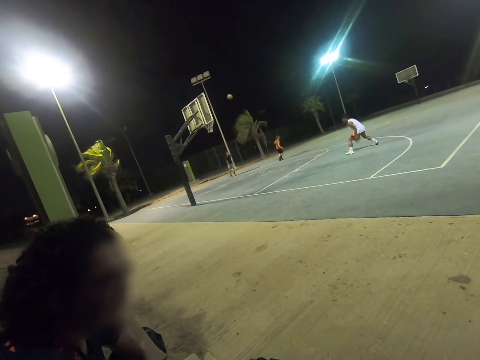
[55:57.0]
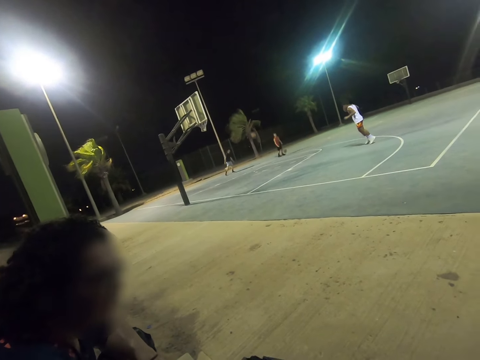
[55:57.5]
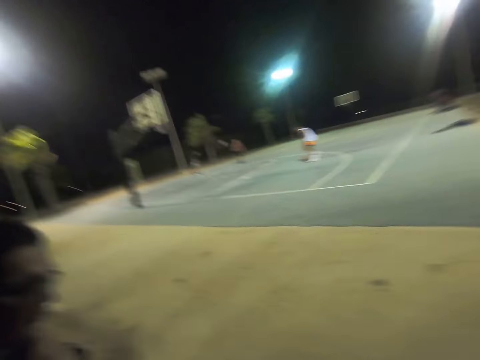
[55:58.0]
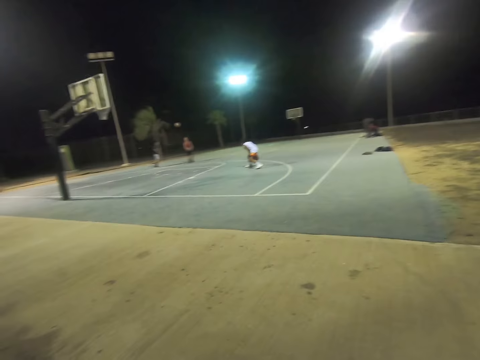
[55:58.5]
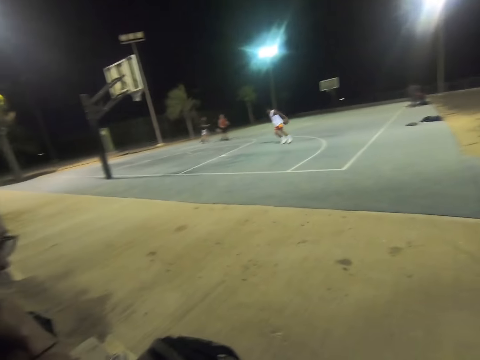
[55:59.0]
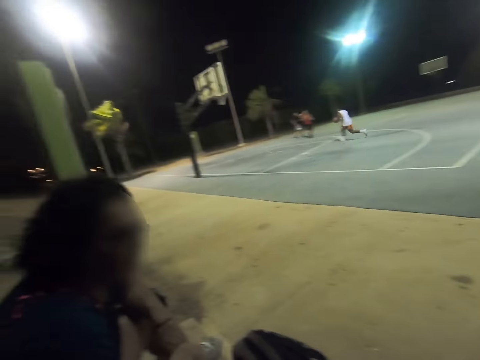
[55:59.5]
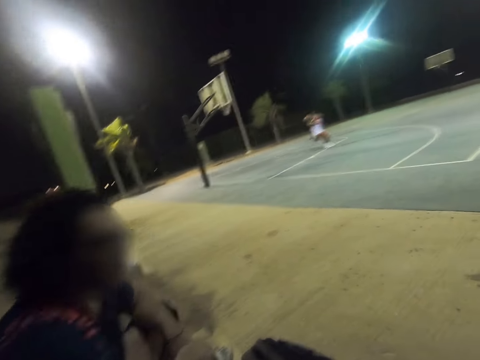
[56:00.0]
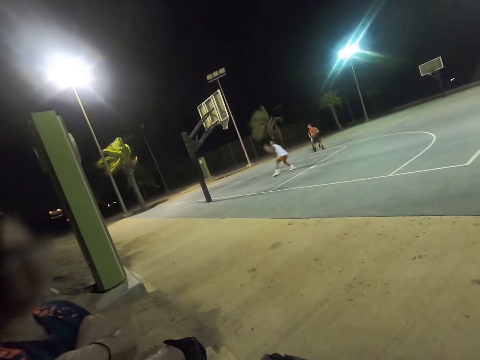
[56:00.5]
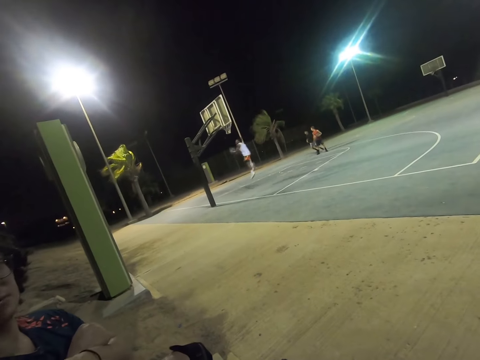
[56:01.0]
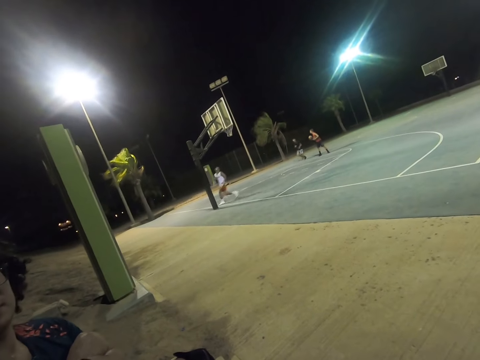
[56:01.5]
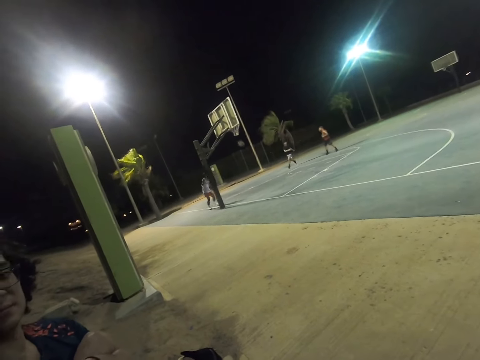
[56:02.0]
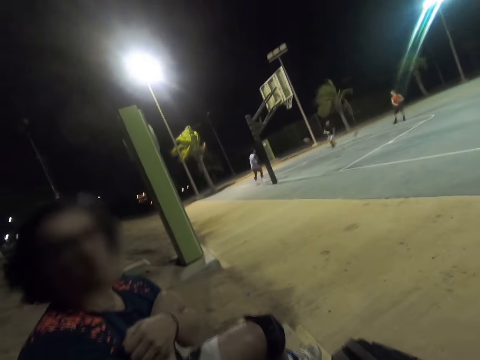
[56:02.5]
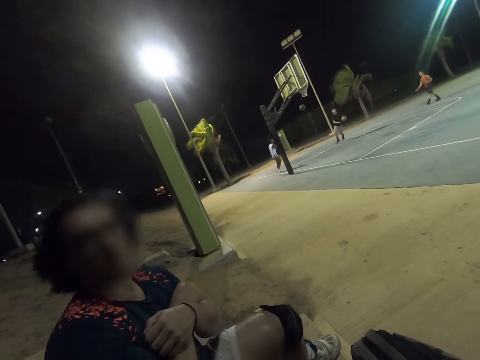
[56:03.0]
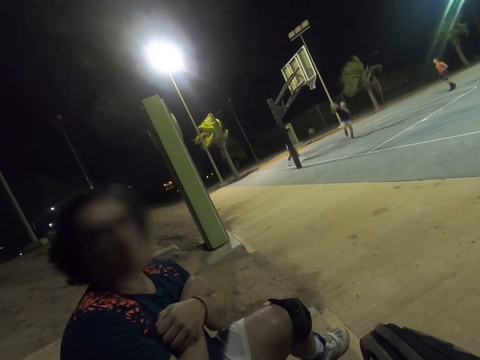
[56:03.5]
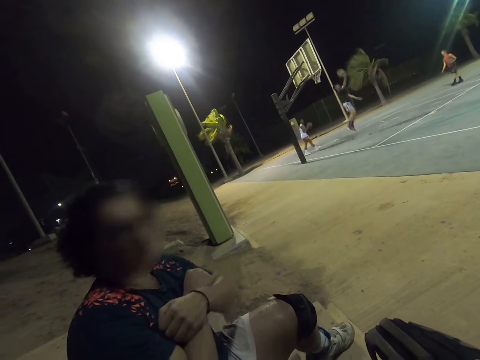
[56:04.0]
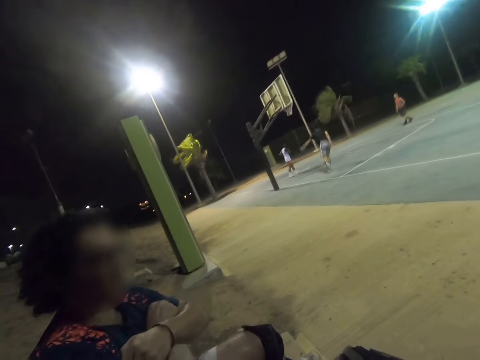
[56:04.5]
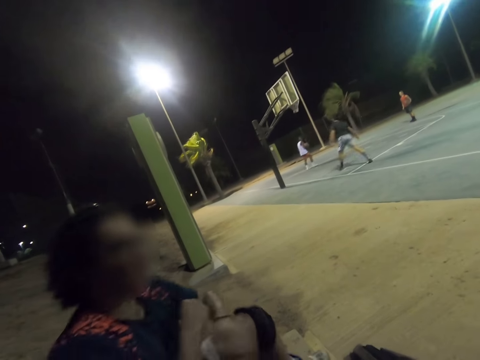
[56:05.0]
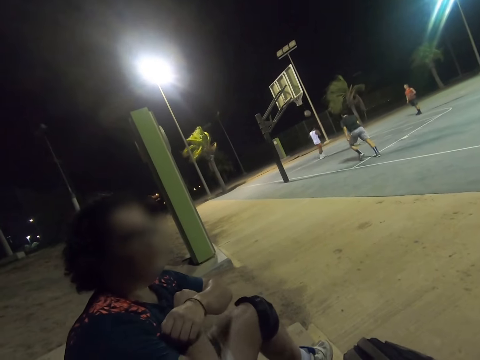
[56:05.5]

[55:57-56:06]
A man does hand gestures.

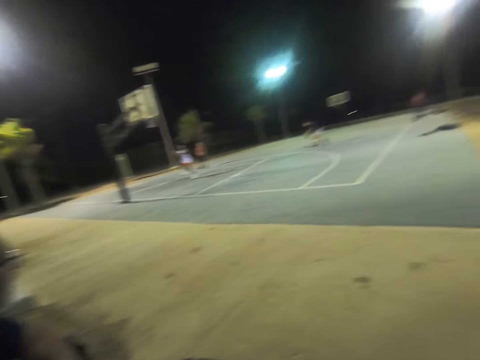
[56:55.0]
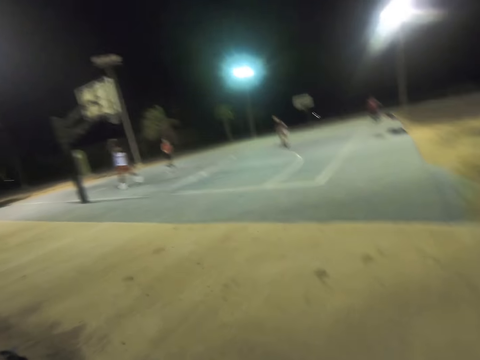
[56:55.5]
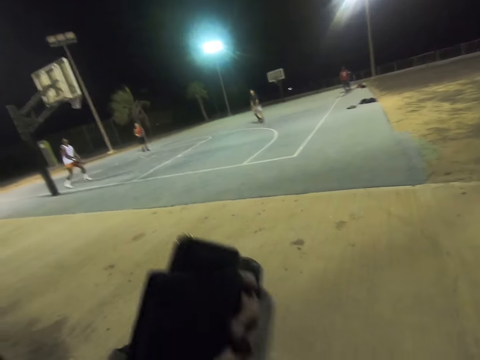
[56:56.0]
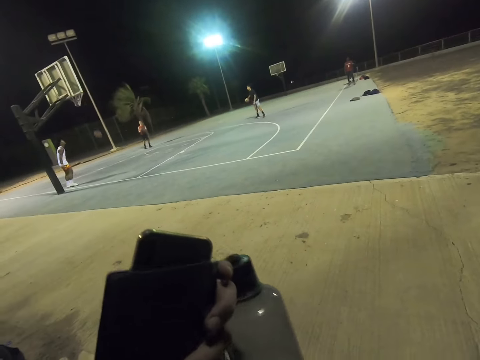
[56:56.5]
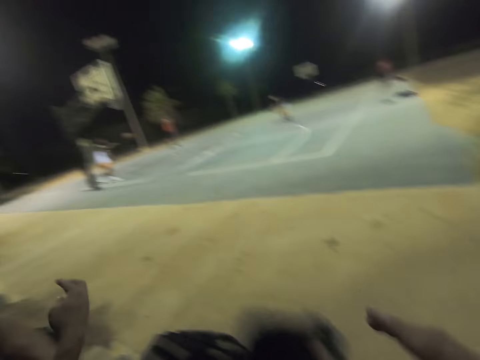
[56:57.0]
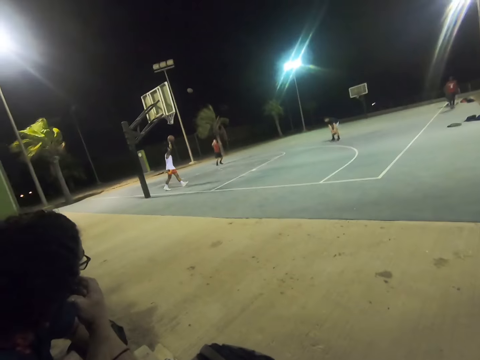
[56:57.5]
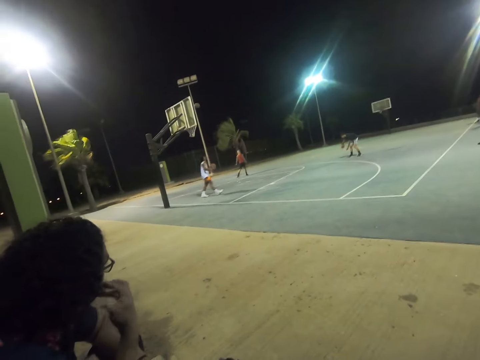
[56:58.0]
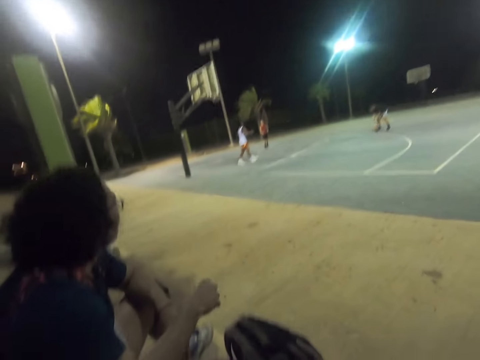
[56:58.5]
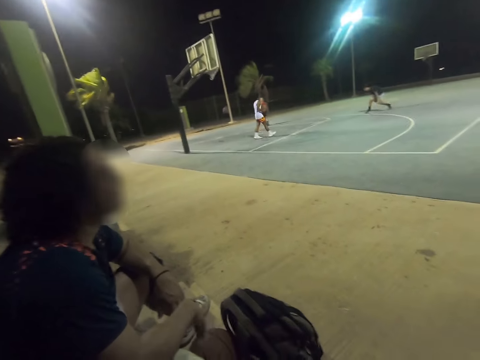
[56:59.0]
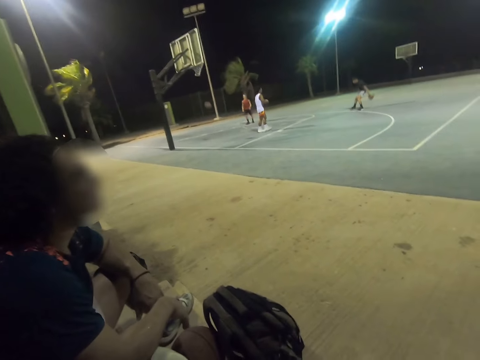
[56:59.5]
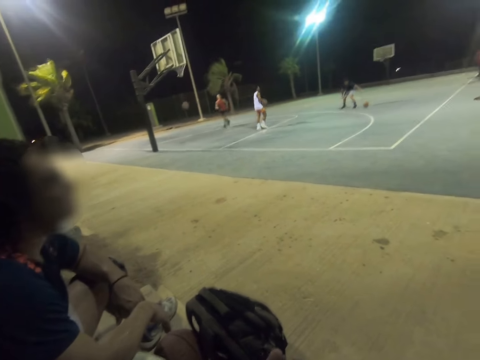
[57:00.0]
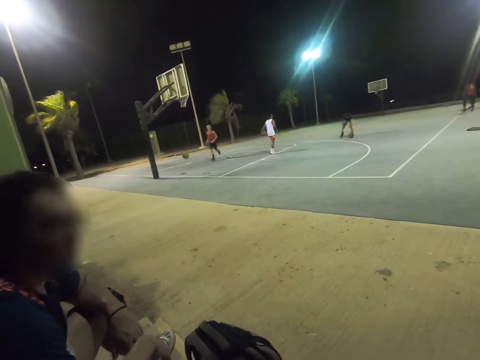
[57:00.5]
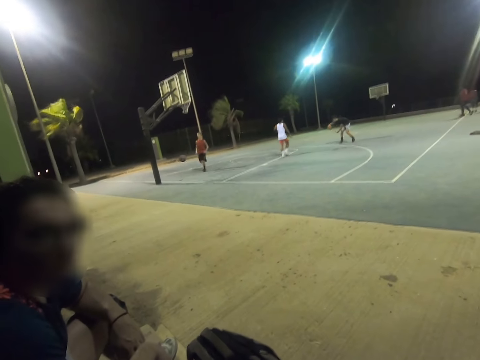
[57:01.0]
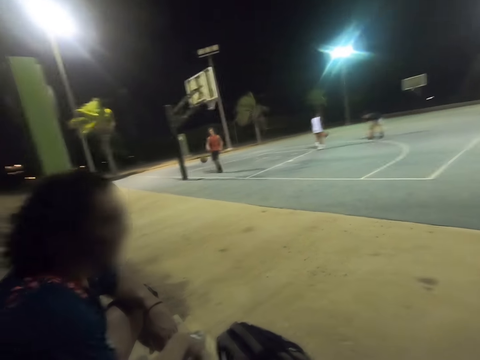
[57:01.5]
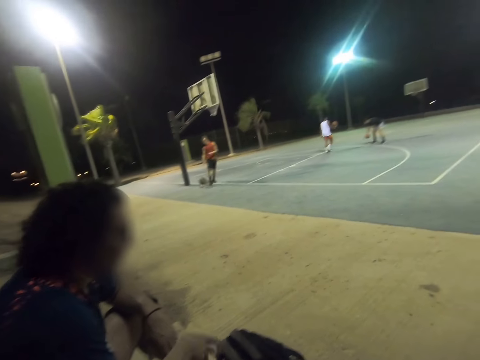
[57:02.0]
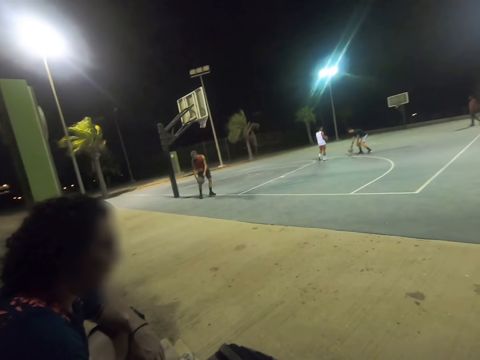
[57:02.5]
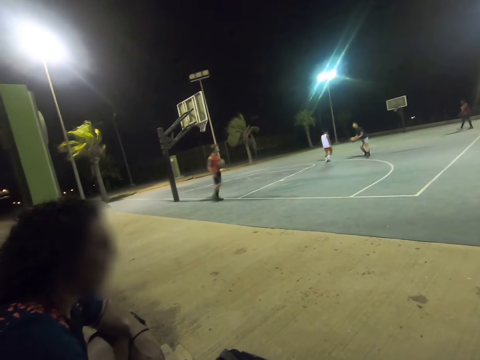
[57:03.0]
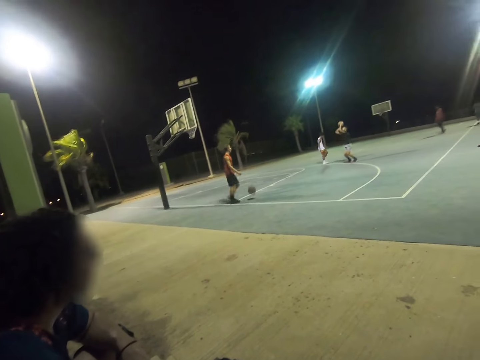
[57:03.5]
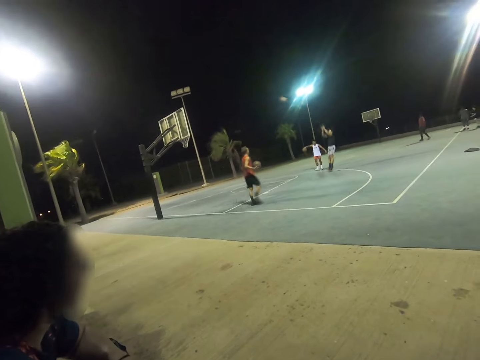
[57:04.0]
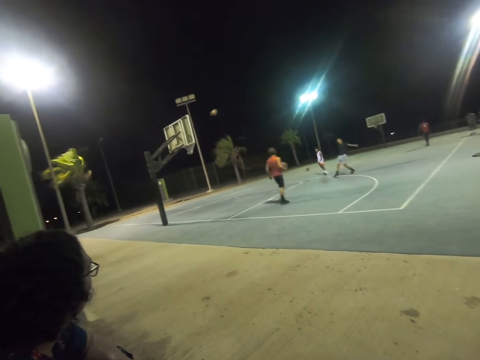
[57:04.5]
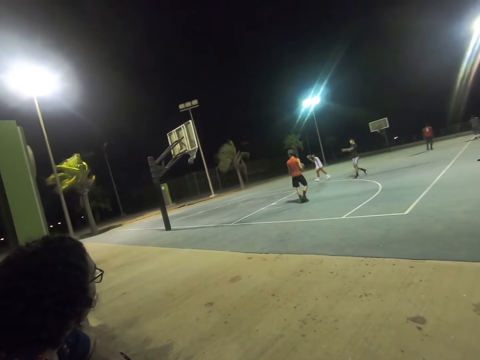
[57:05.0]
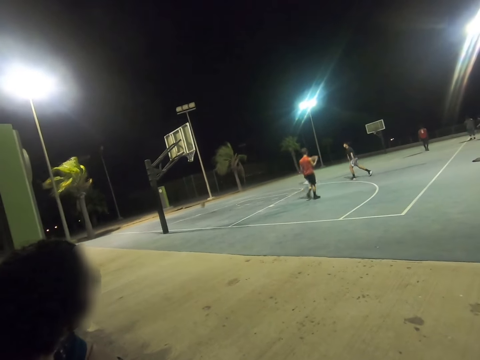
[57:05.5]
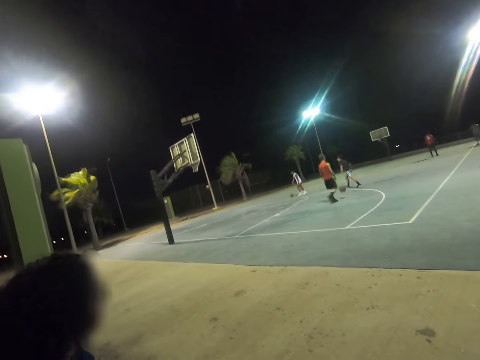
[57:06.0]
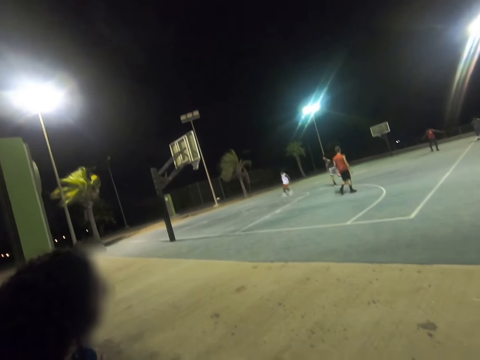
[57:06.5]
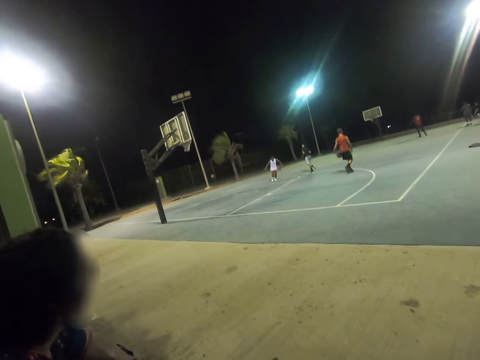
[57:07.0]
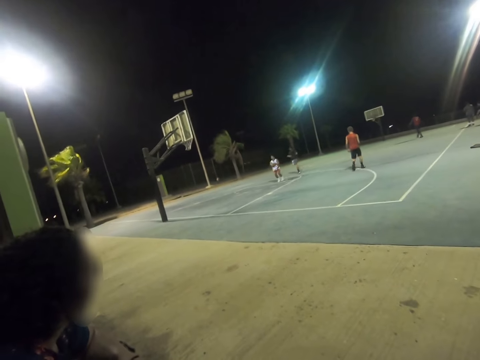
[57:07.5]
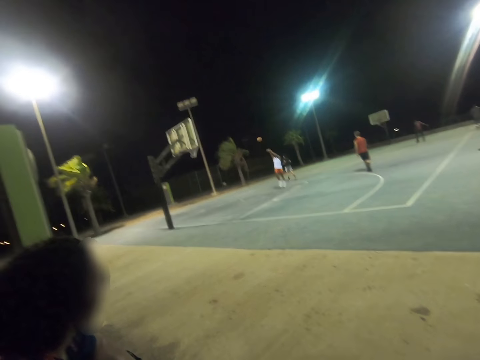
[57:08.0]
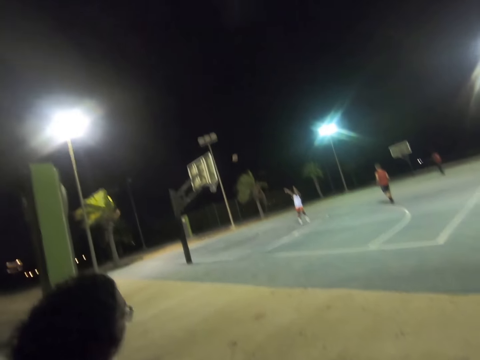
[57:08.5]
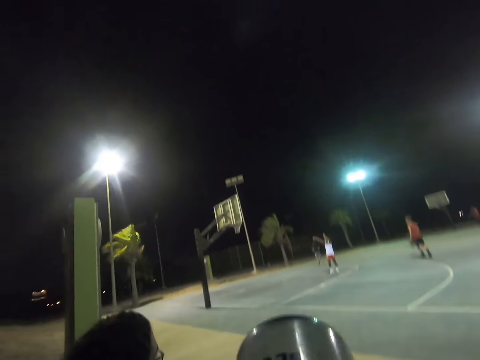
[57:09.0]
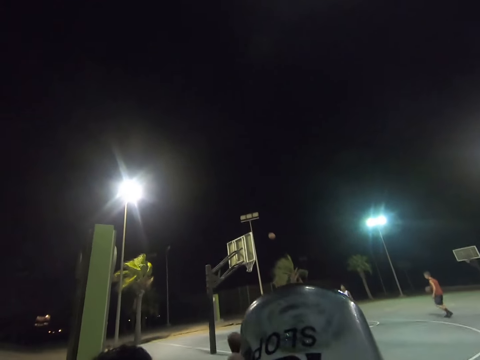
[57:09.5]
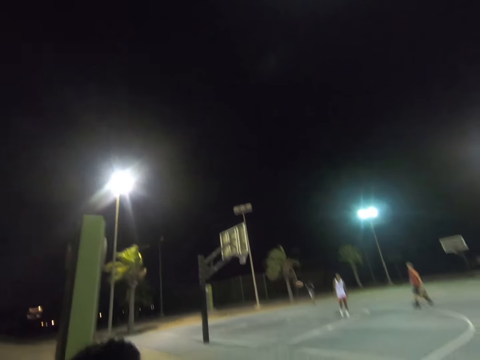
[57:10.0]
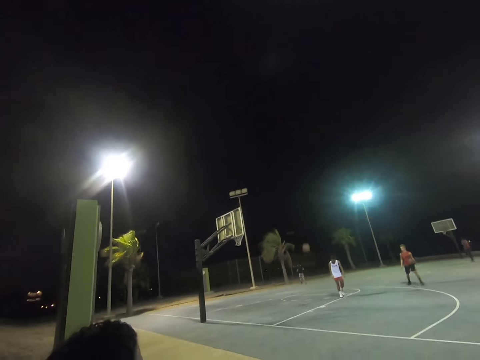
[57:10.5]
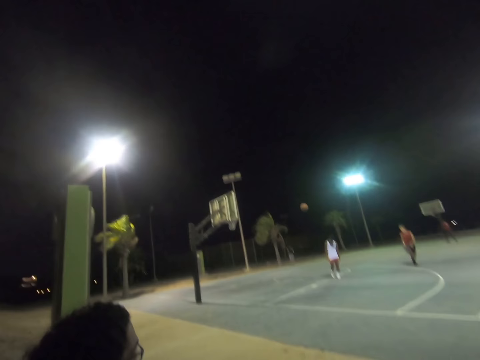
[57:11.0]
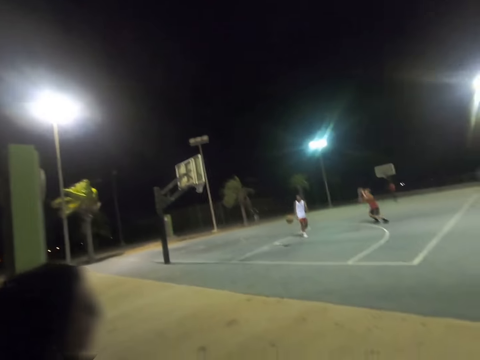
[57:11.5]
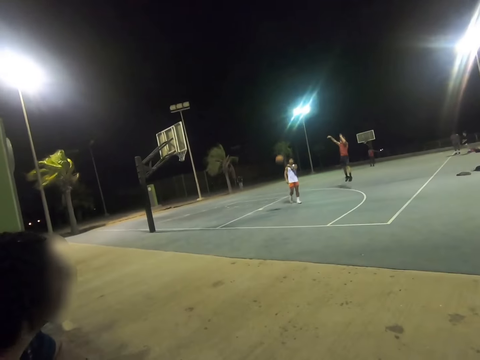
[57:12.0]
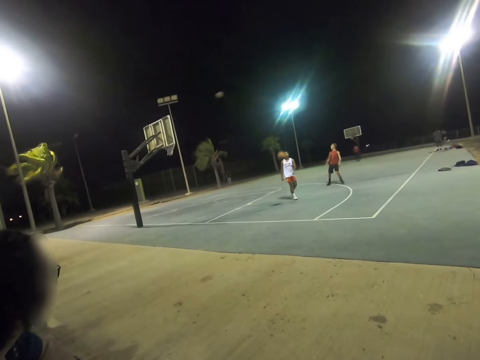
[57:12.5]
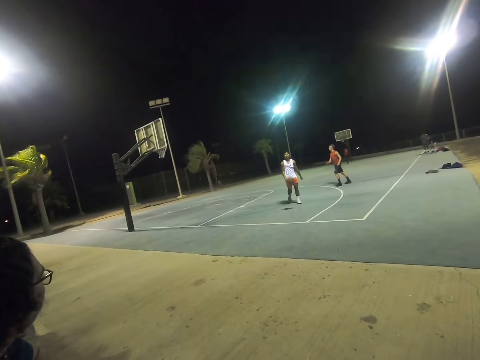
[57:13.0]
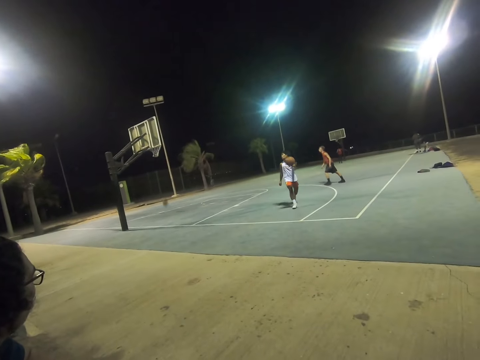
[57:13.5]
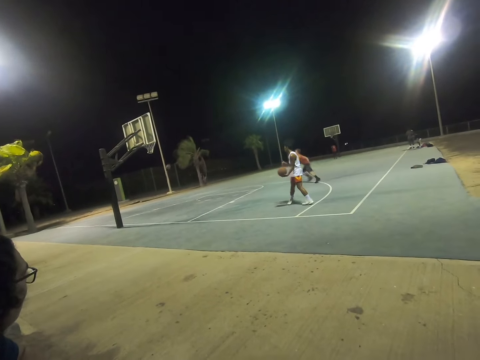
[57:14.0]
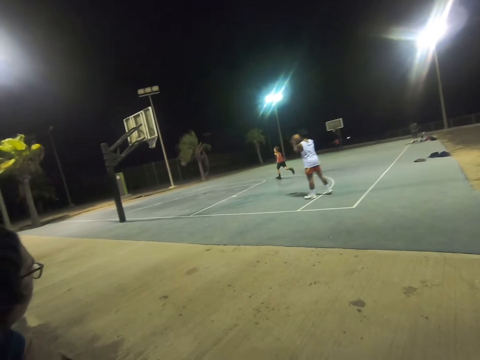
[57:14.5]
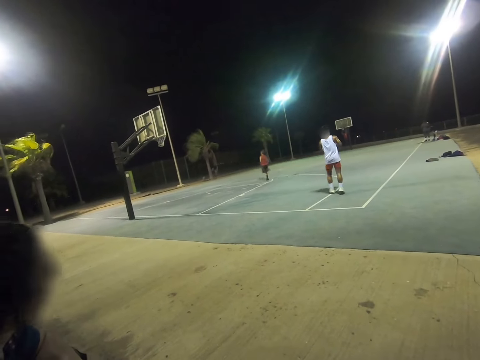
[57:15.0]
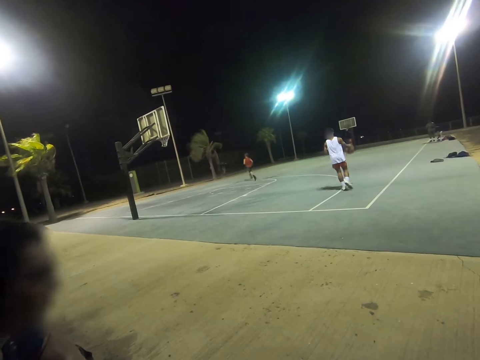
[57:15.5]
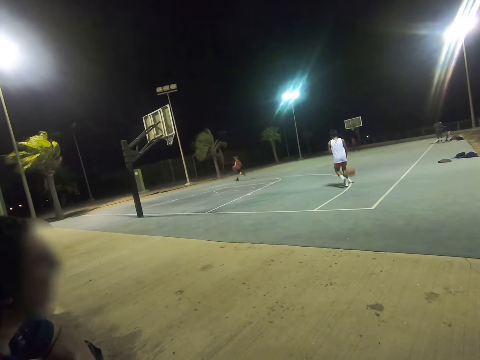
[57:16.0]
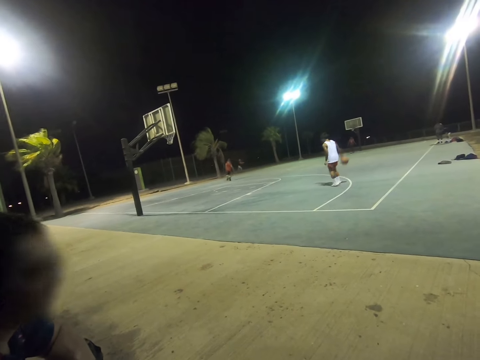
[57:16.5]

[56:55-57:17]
The camera wearer holds a water bottle. They hold a phone. They bring up the hand. They bring the hands down. They drink water.
